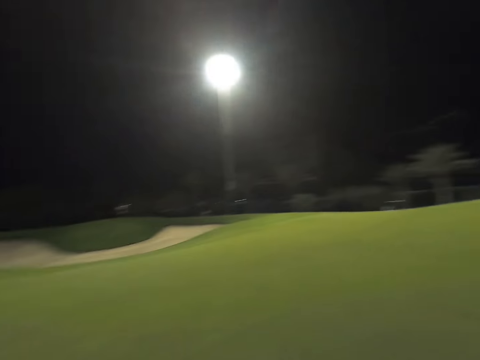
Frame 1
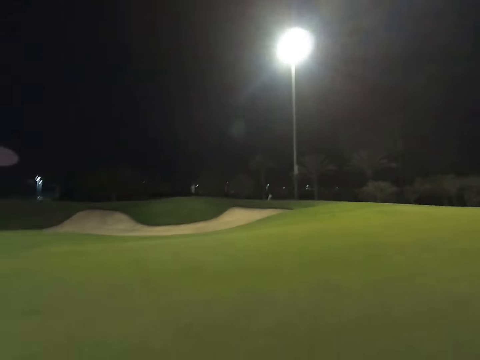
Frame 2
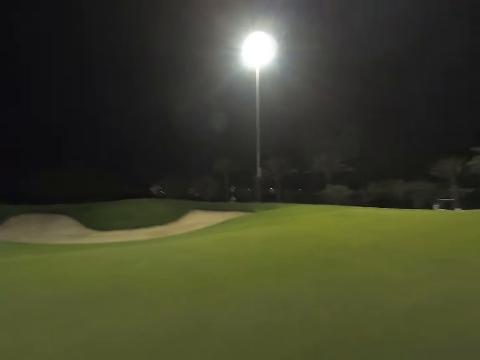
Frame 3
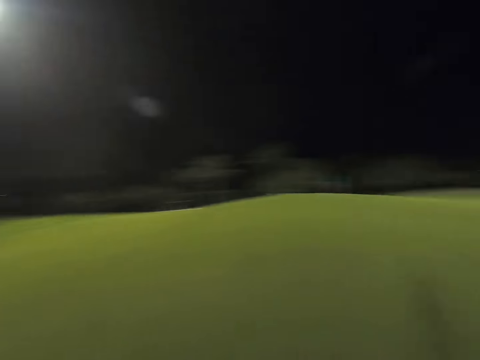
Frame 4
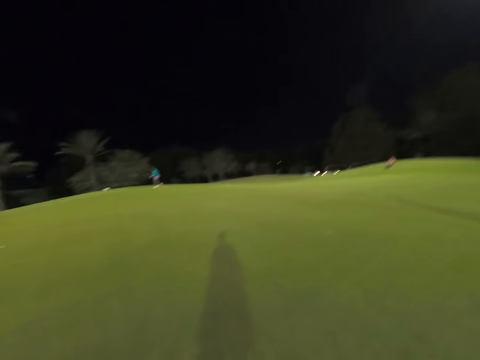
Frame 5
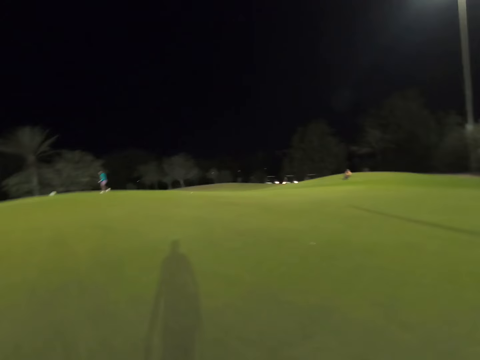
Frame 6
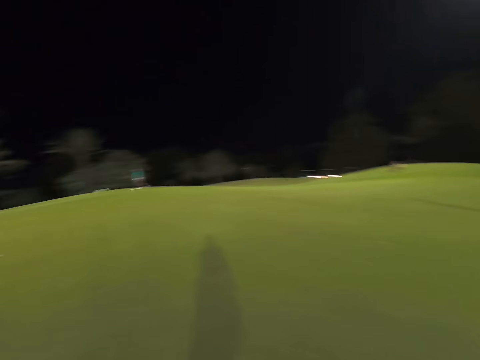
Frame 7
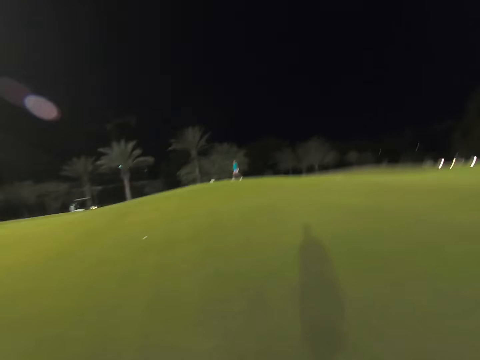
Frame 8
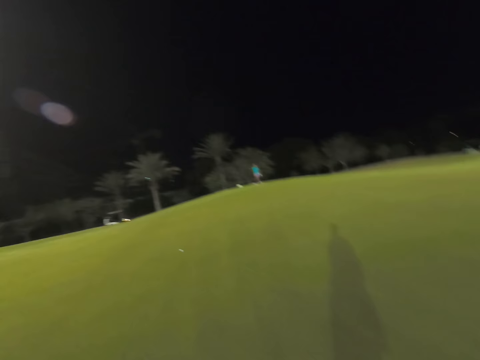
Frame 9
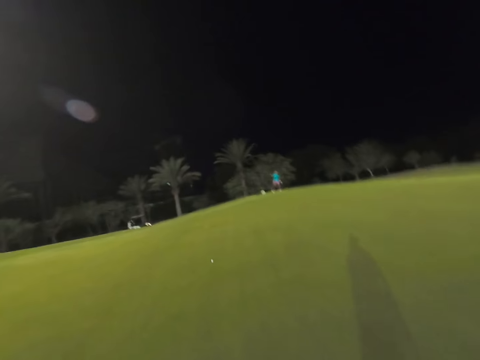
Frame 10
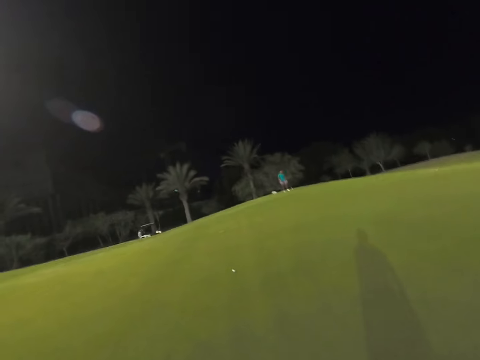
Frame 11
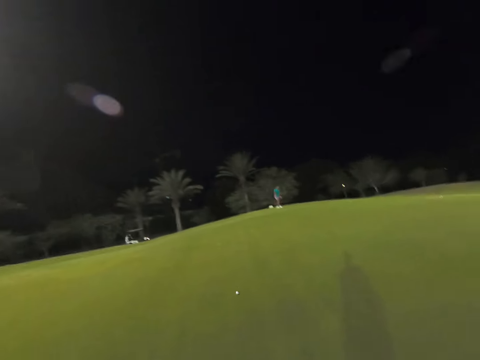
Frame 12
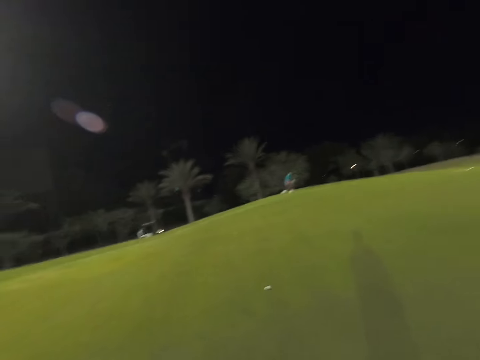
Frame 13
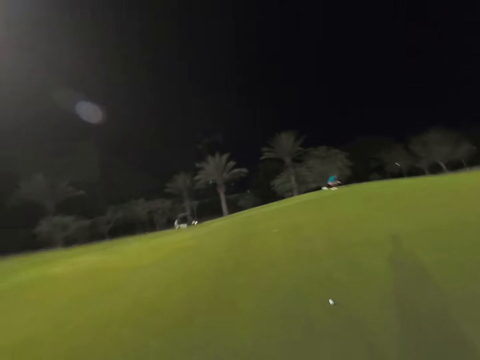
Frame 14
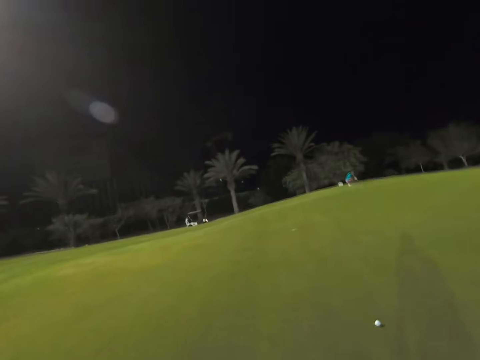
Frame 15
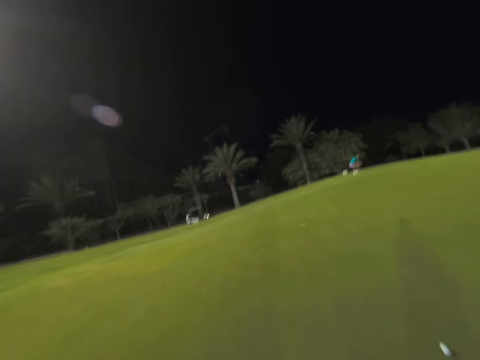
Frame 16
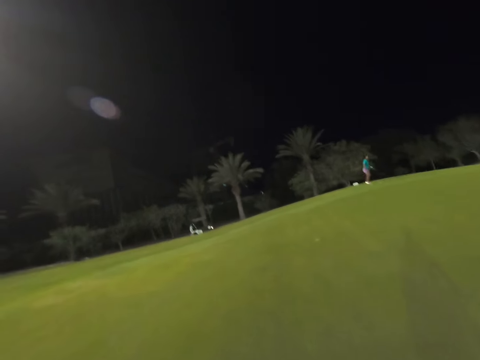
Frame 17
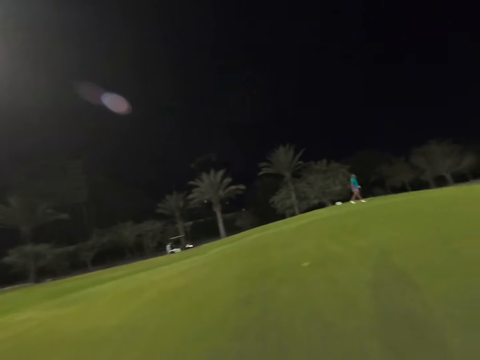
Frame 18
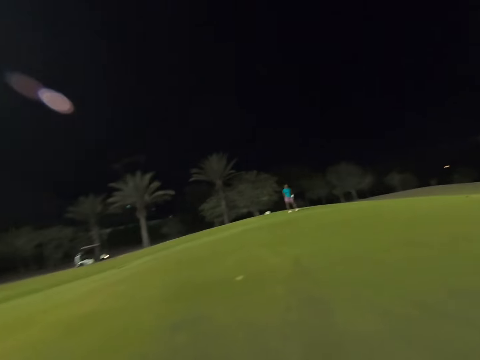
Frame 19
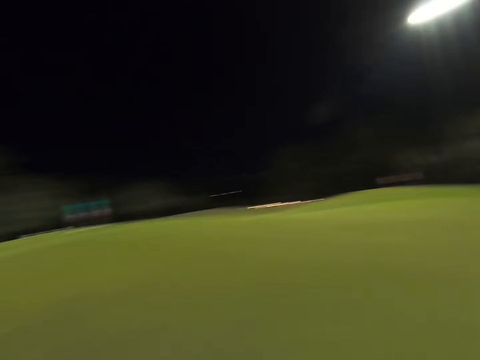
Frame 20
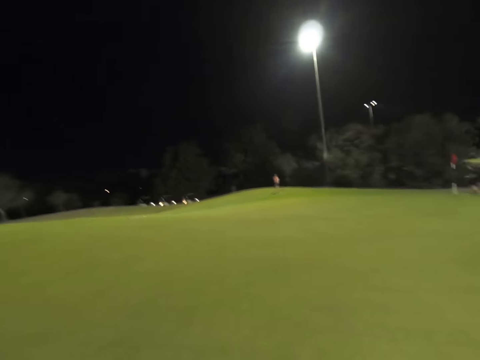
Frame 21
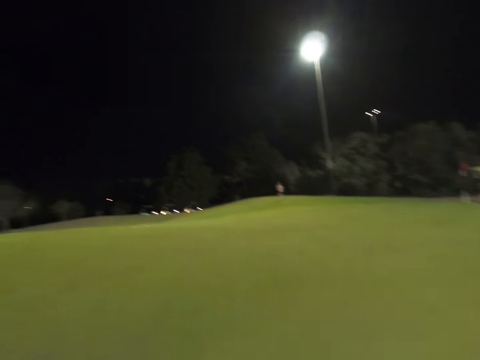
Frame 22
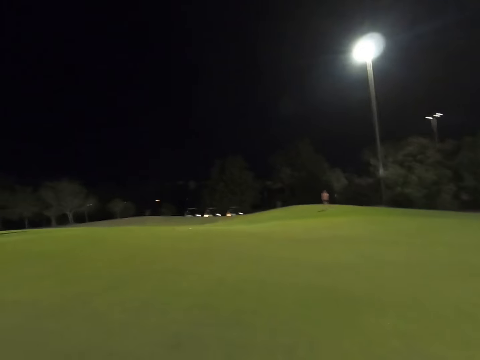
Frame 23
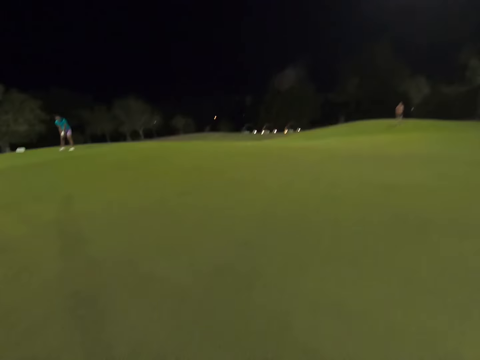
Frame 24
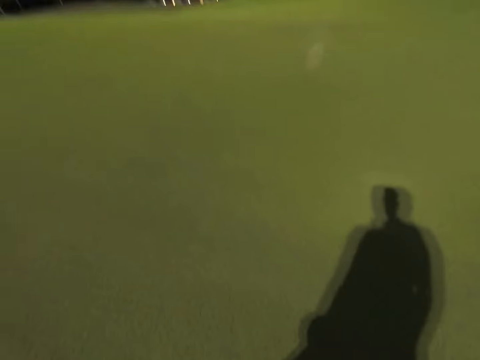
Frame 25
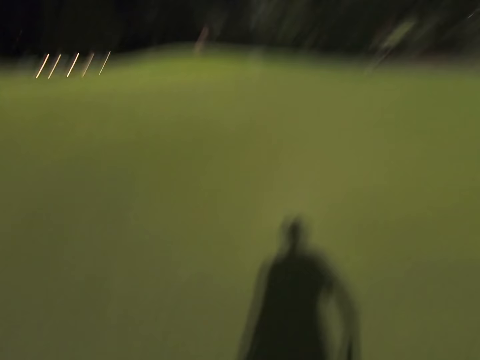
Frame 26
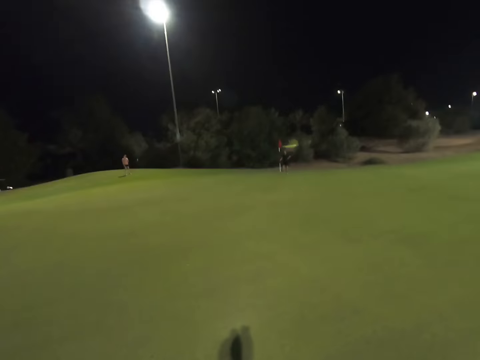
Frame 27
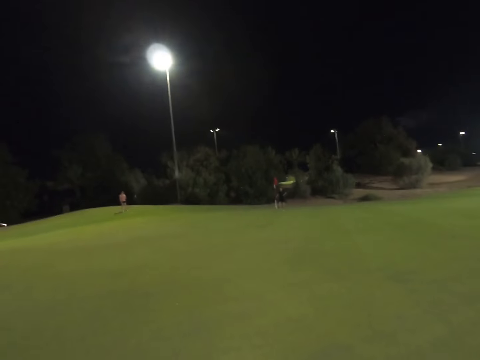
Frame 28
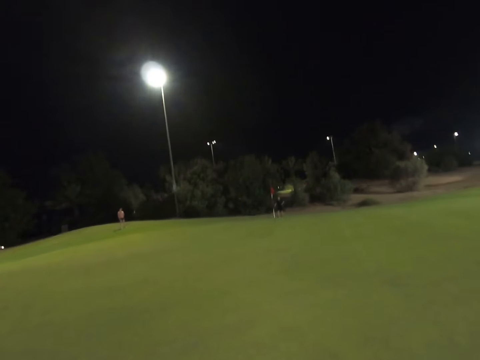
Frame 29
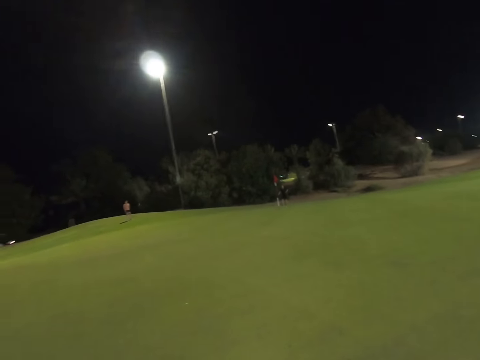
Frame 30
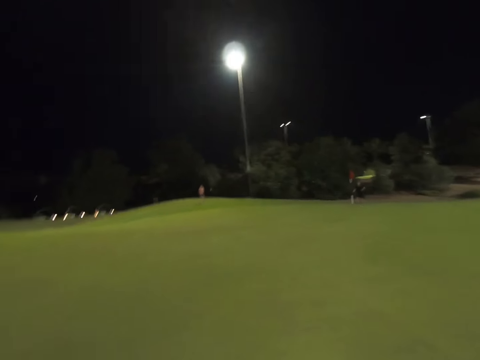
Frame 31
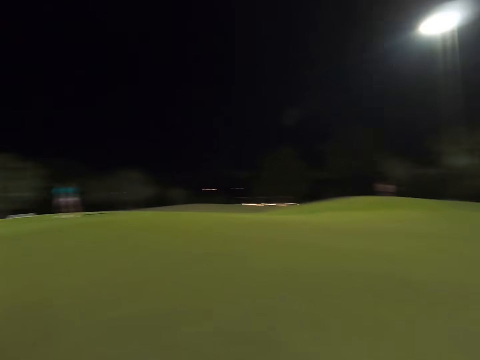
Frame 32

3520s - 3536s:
The camera wearer looks around the golf course.

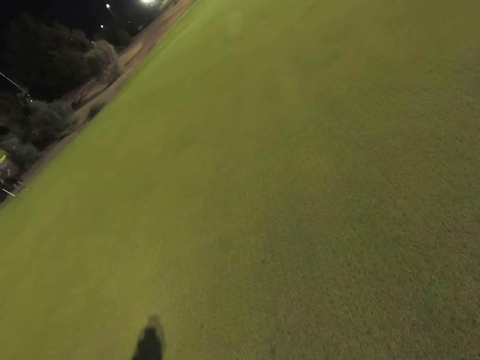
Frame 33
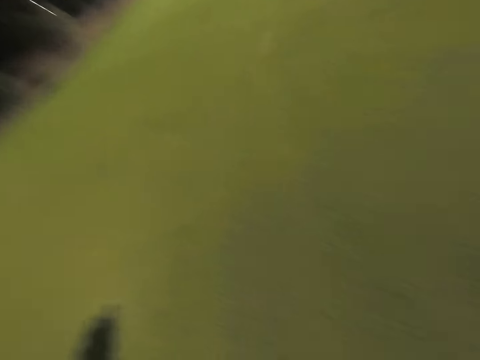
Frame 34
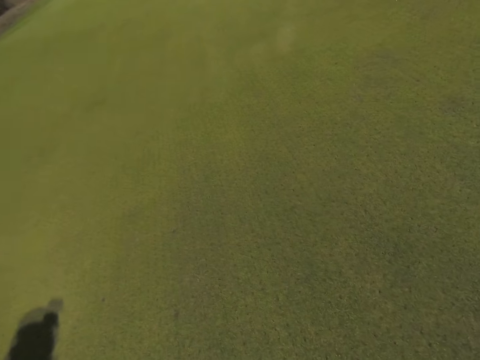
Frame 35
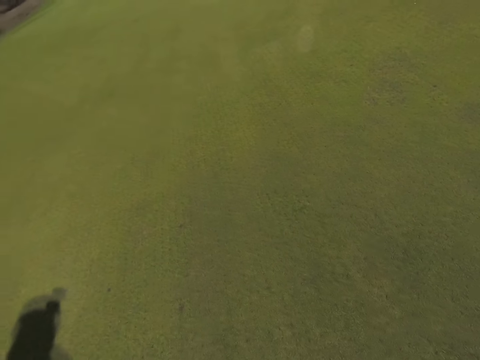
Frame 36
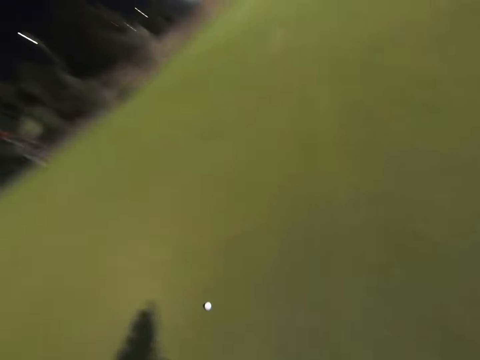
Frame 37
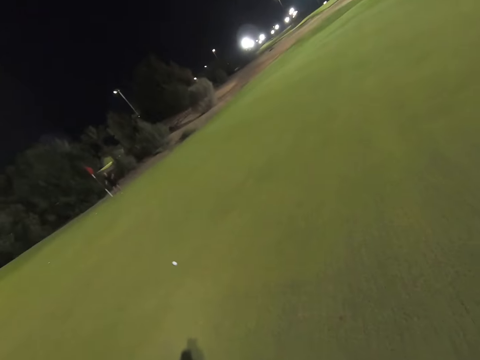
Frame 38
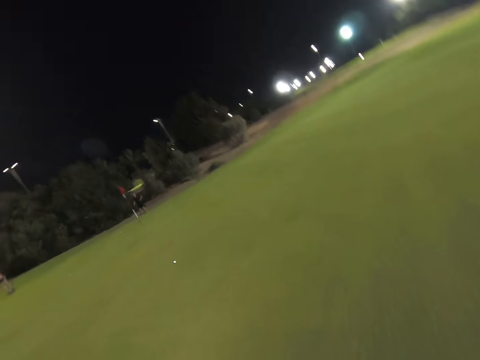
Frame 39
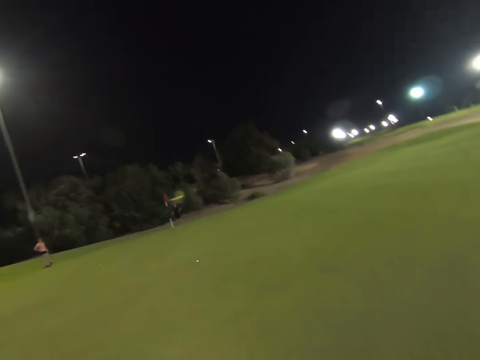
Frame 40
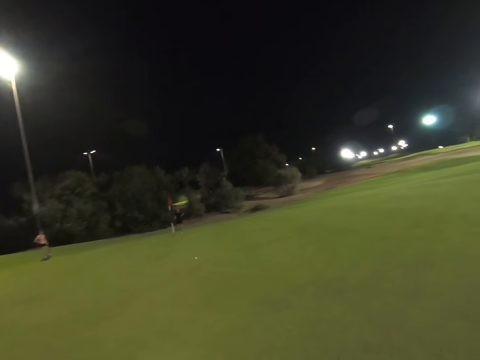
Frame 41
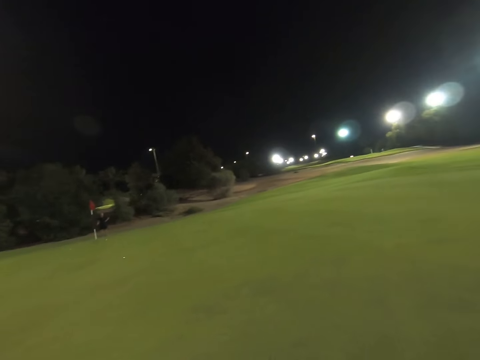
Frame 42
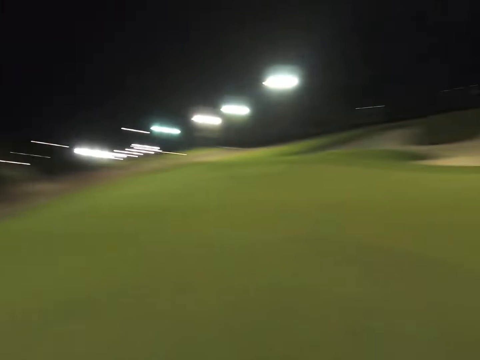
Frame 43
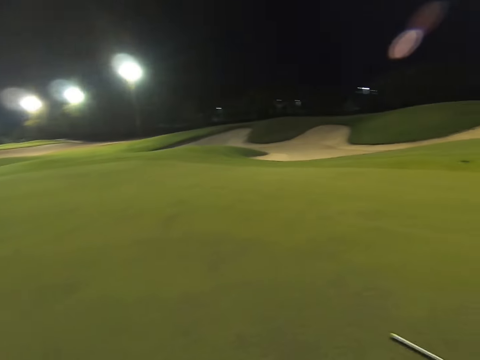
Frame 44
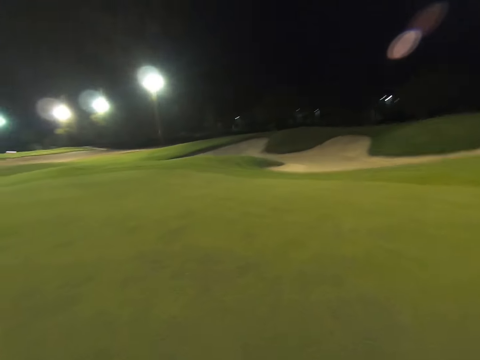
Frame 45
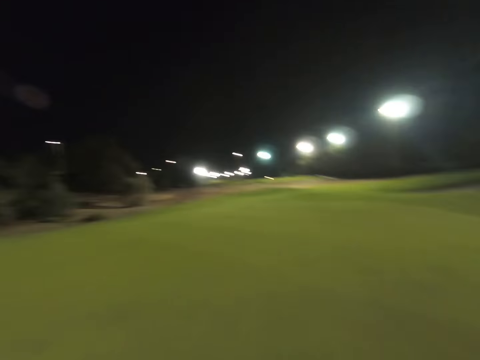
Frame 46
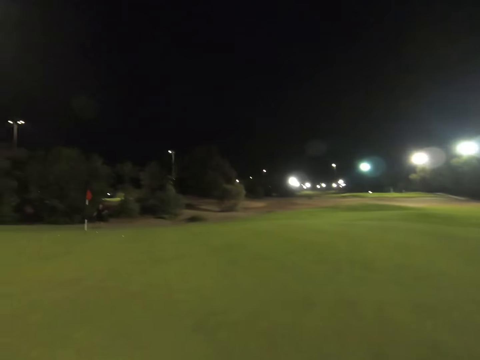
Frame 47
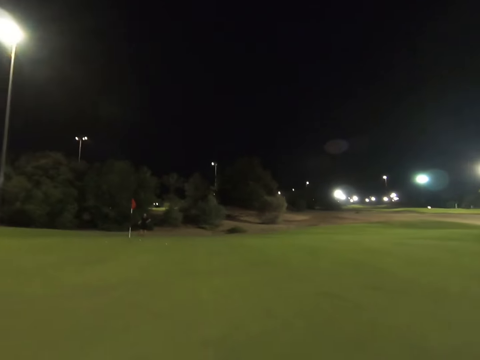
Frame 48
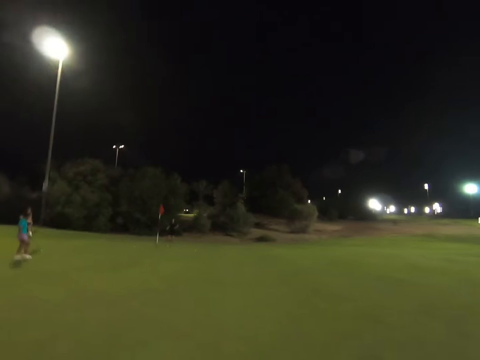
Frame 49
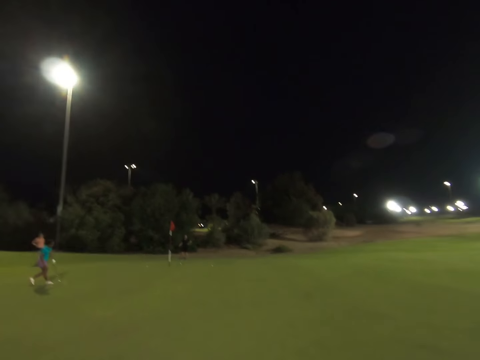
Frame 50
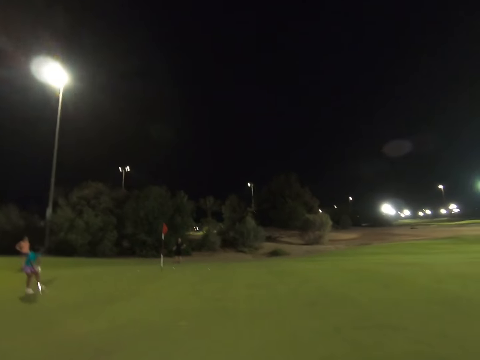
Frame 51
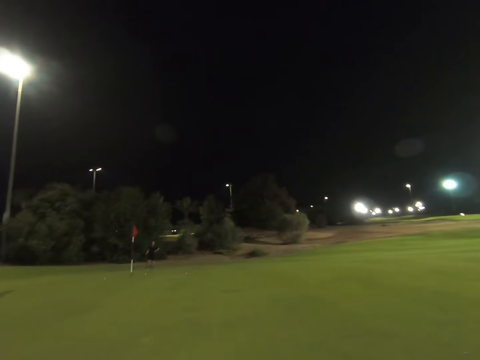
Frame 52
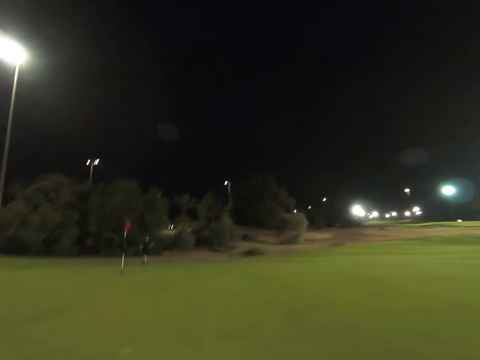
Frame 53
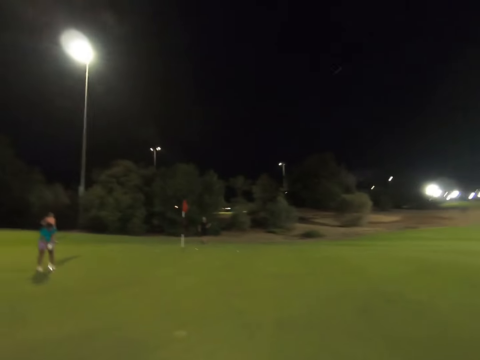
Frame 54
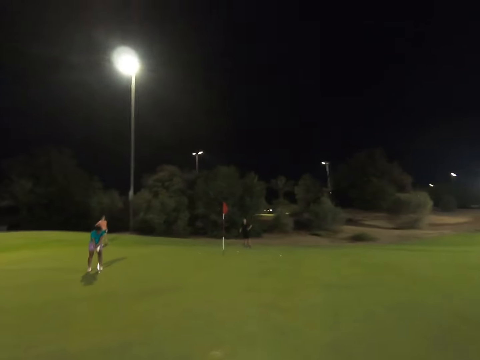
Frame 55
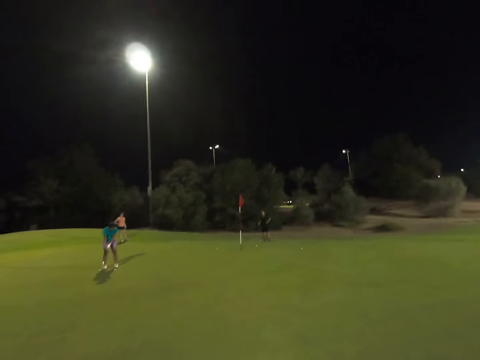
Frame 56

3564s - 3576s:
The camera wearer hits the golf ball. They throw the ball.
